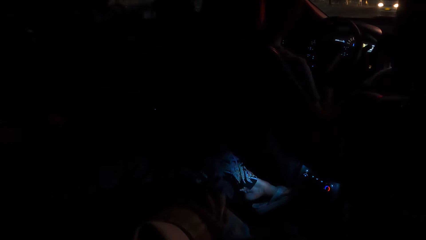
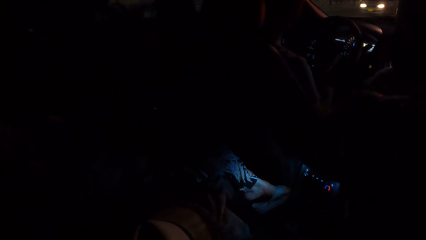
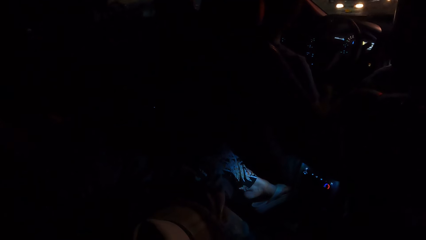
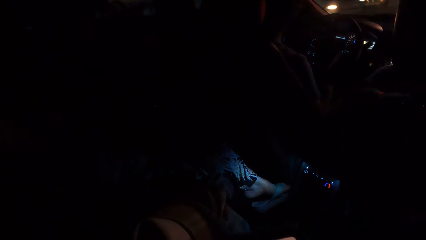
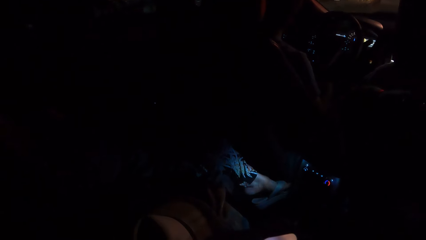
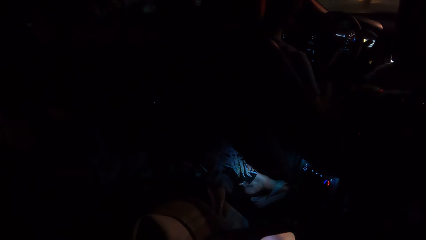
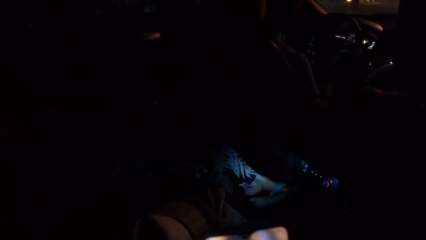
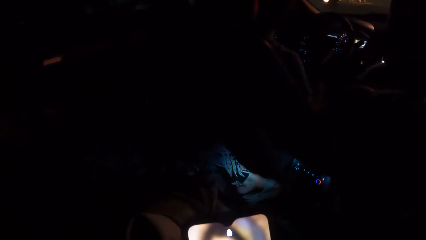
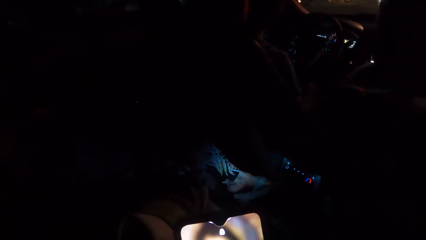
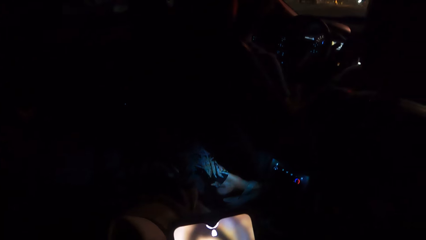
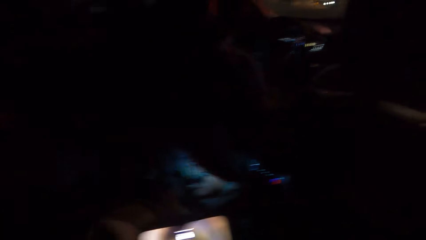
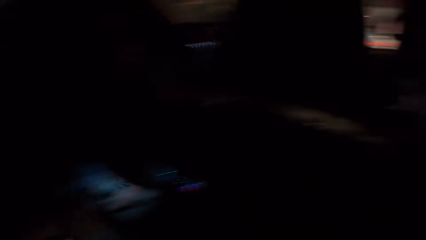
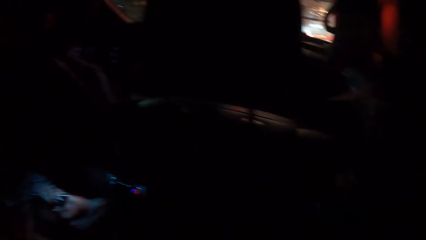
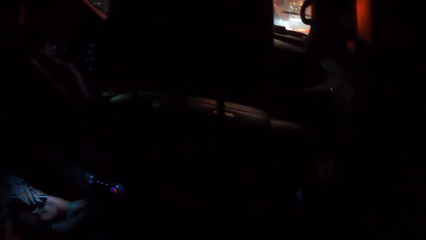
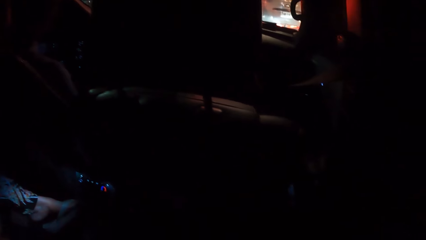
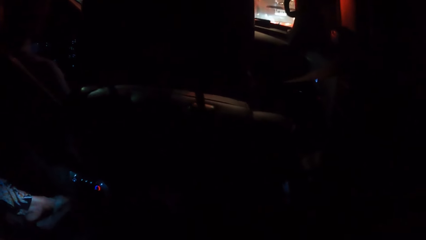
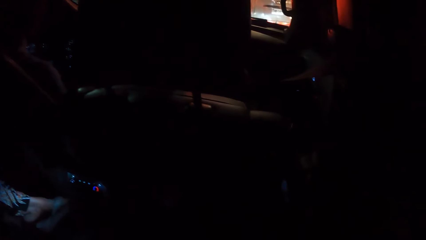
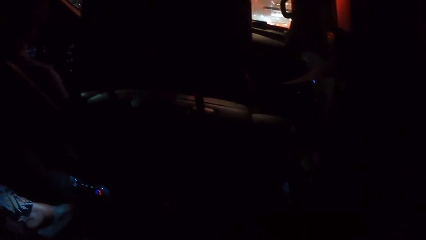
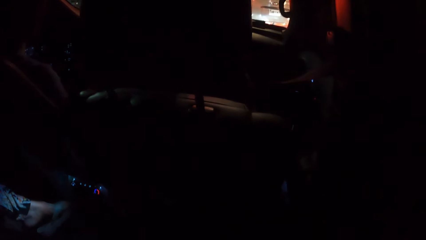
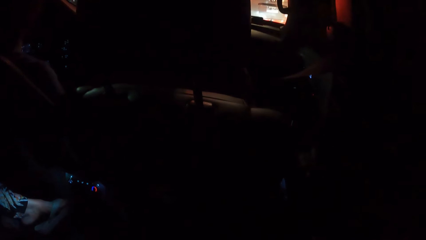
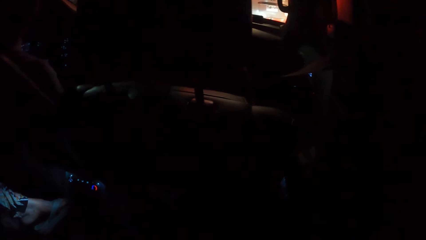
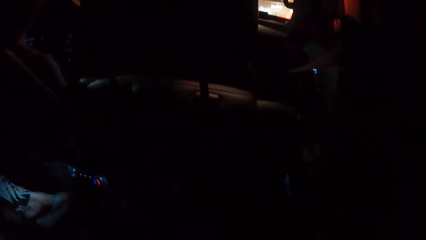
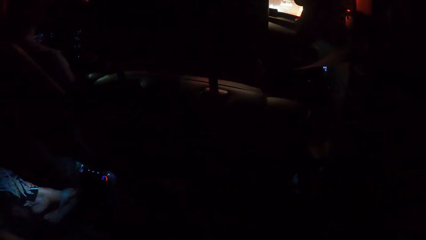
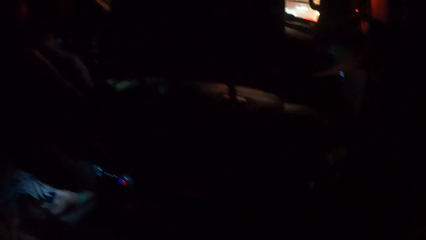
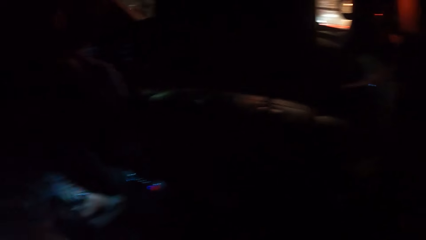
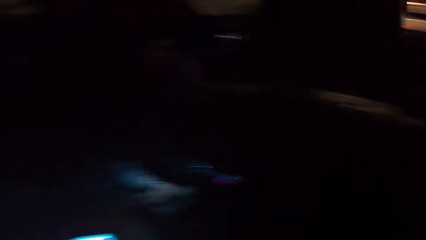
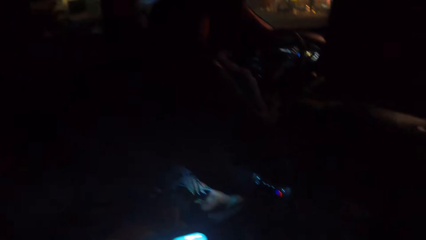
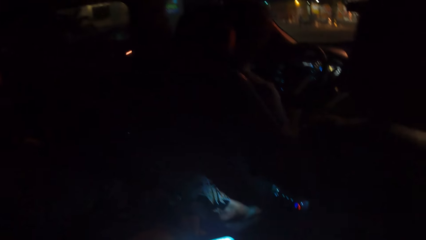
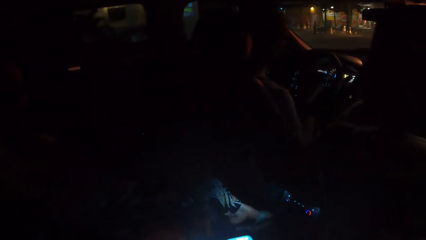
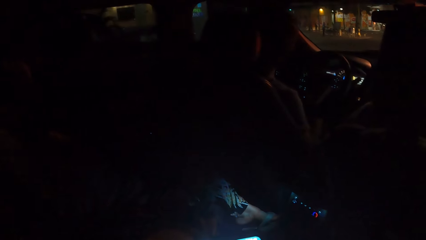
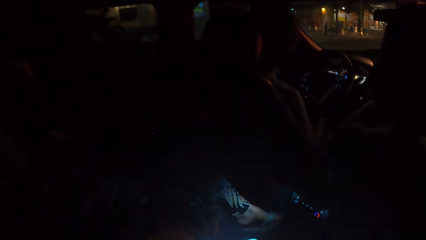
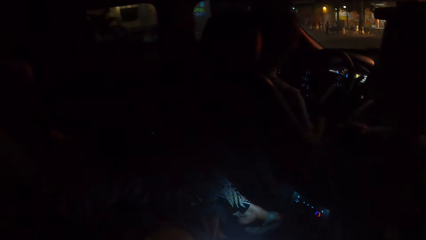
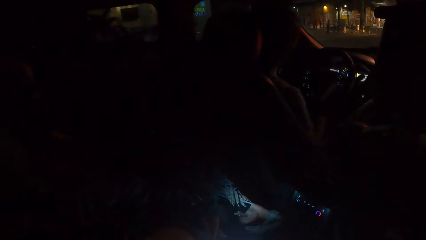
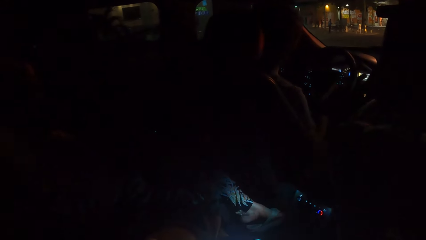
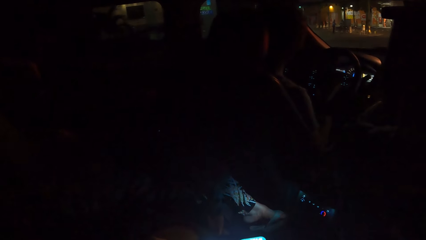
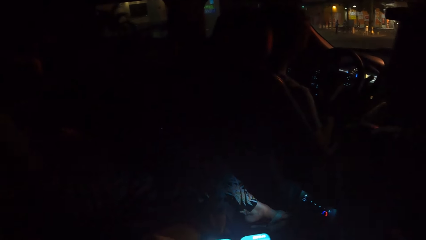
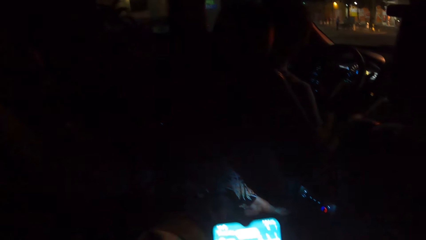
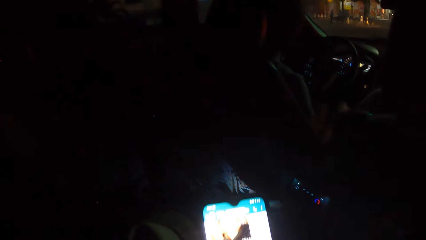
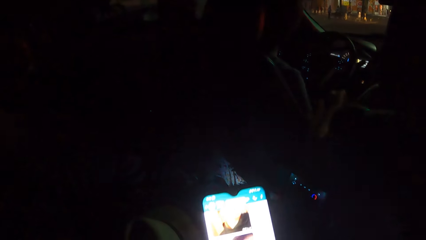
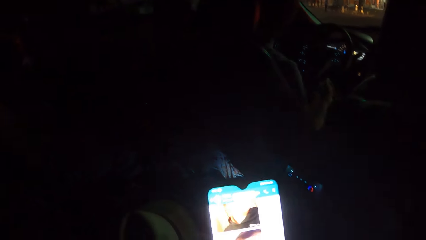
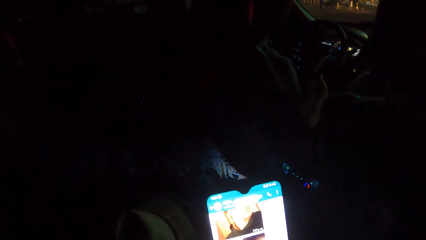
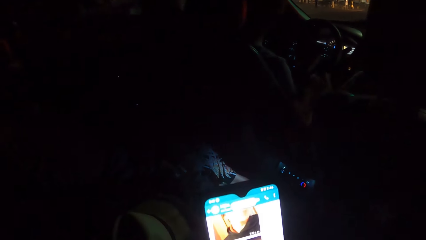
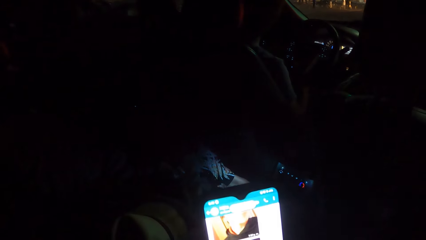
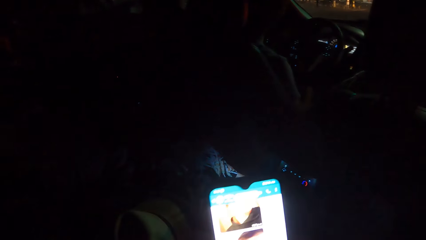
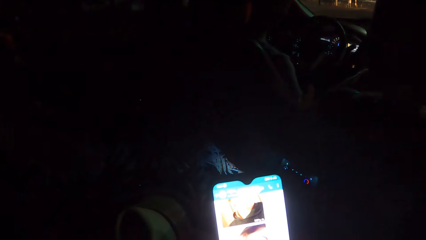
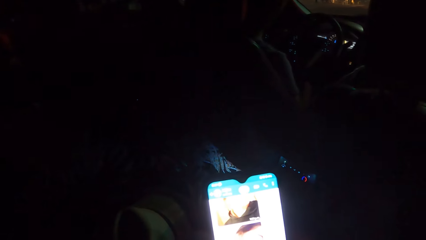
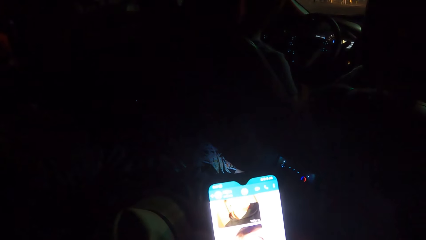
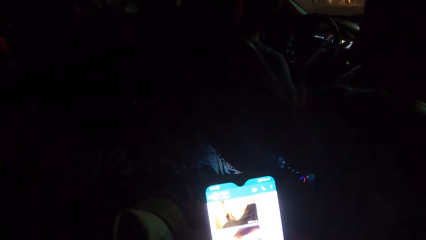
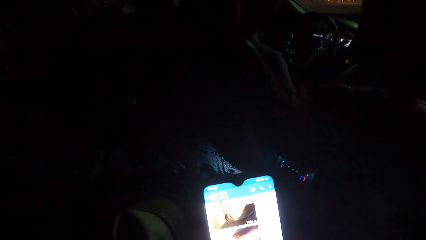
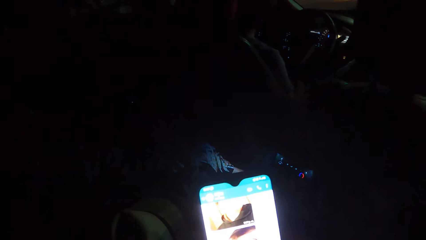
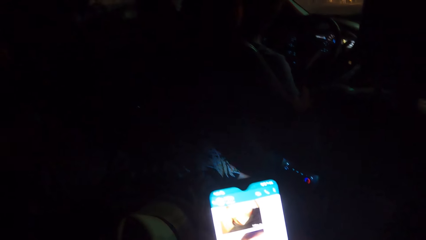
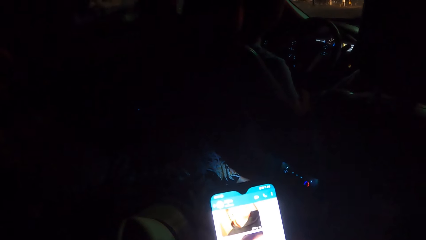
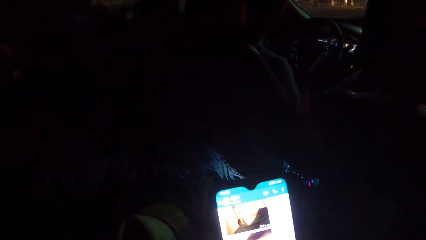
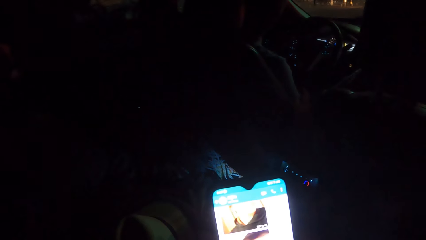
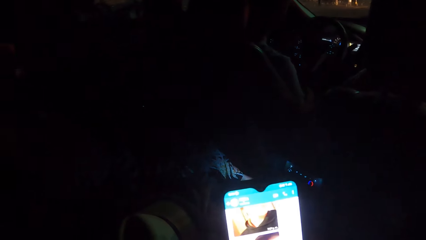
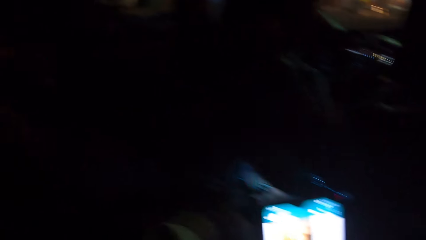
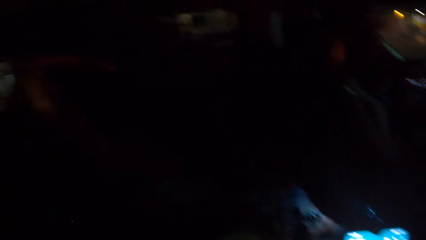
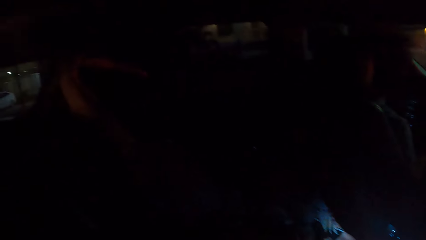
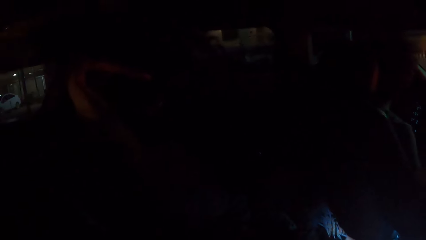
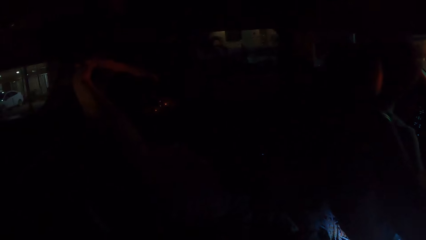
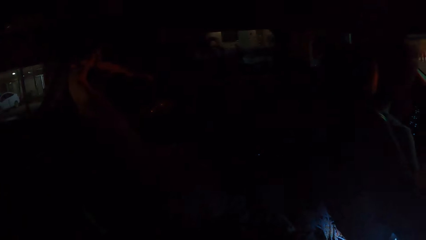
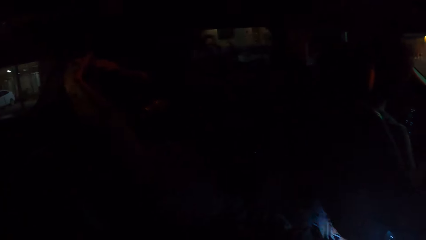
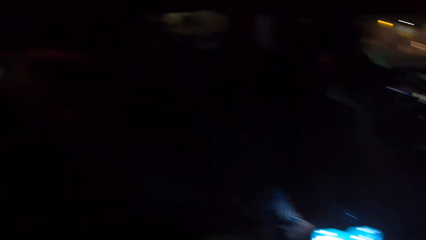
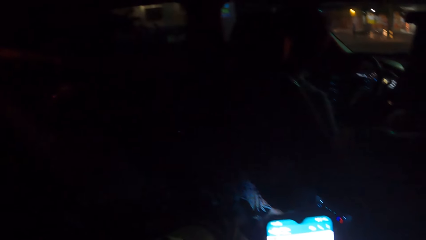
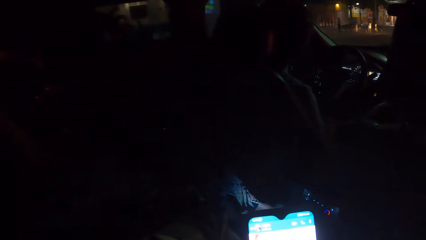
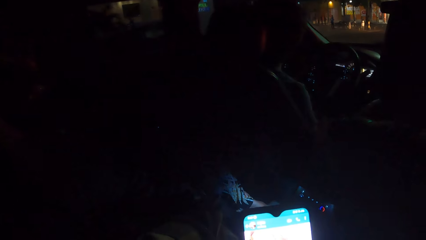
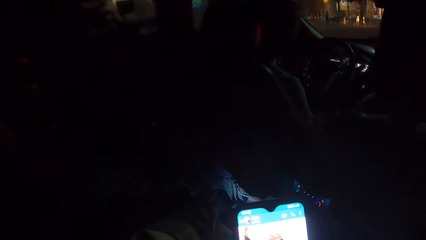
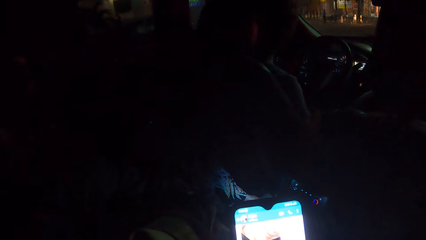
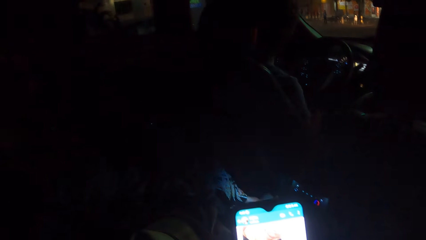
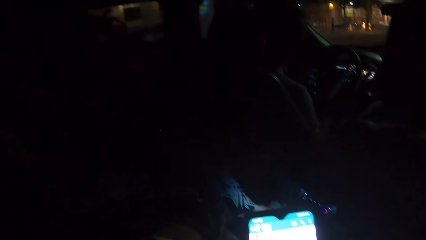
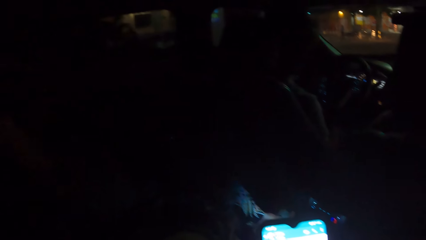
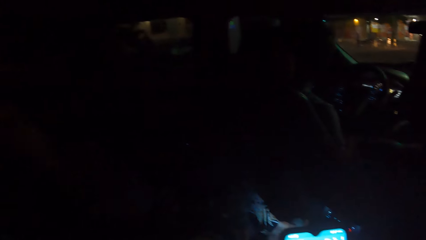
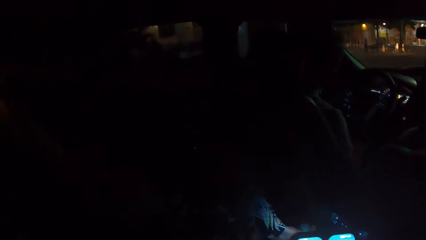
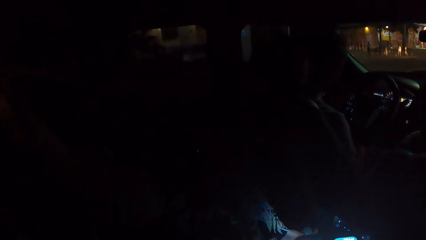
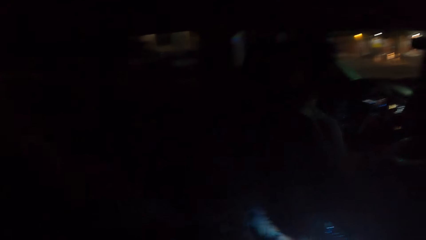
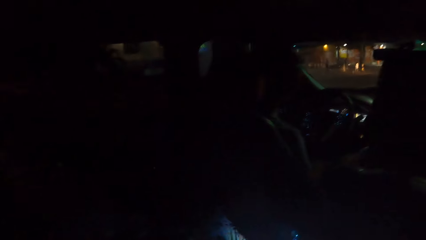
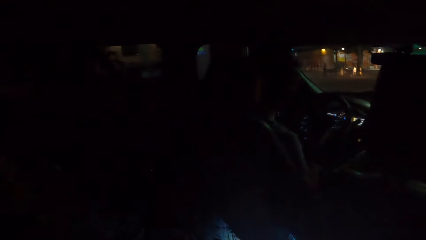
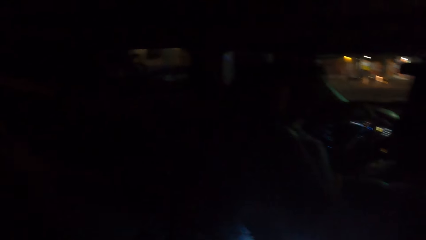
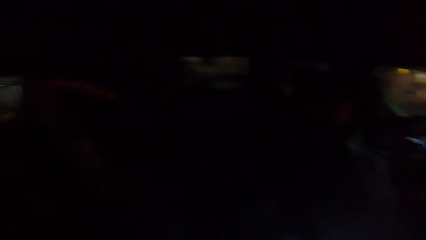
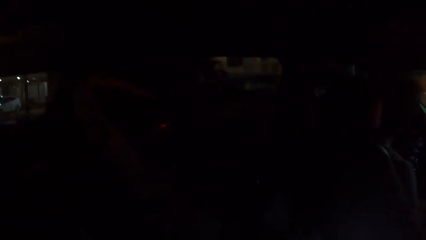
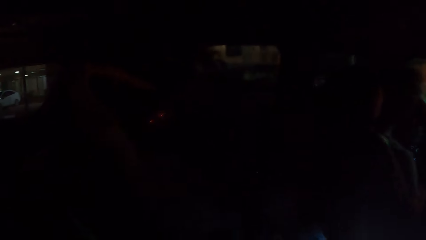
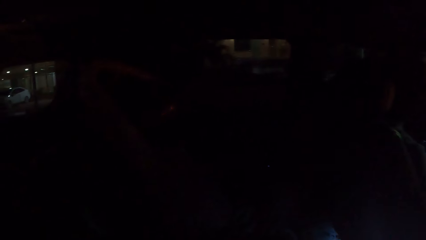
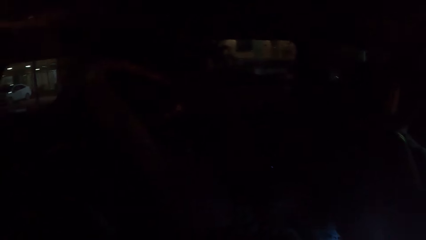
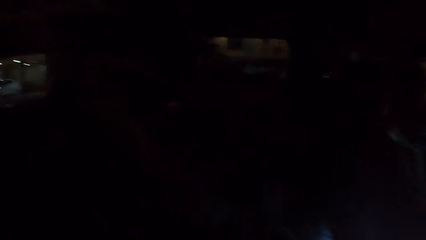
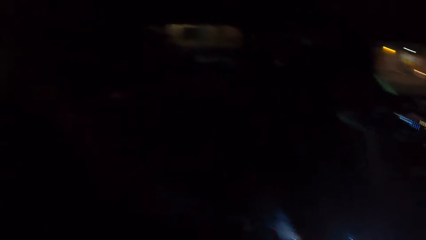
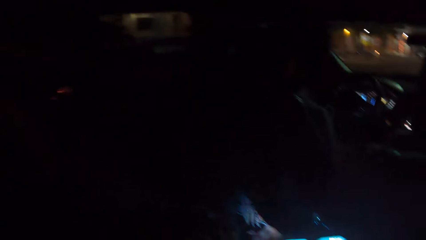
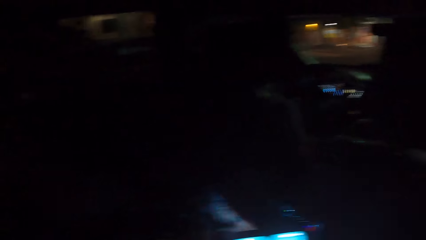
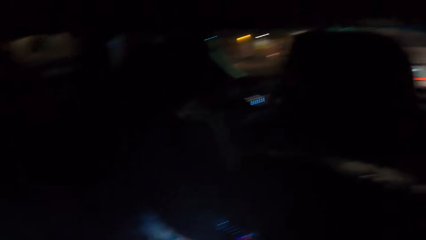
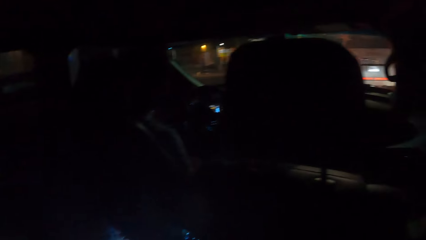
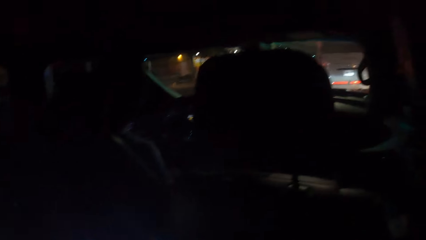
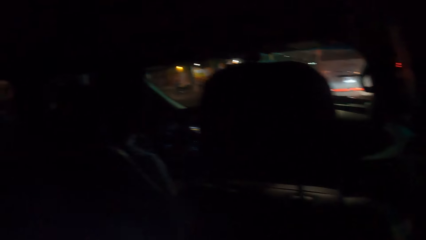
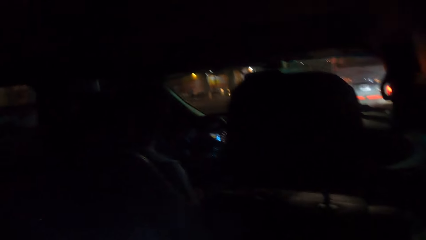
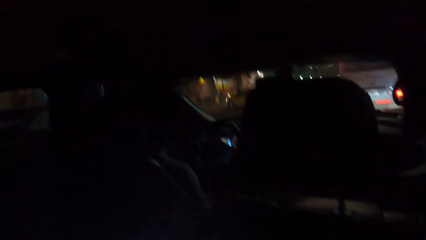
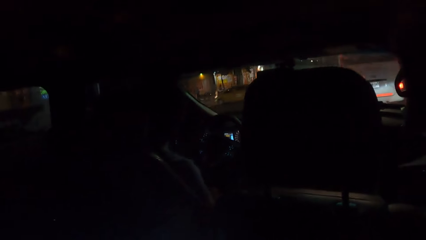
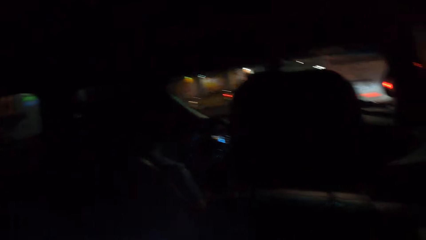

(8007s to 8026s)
The camera wearer looks at the phone. They look around. They operate the mobile phone.
